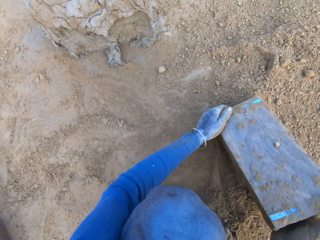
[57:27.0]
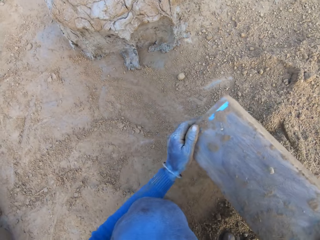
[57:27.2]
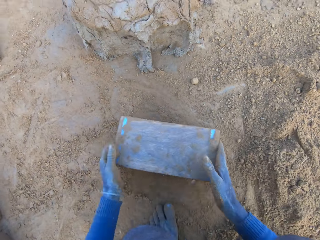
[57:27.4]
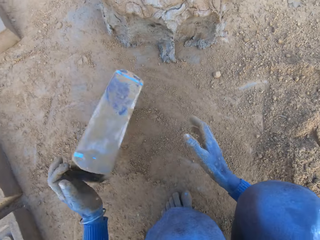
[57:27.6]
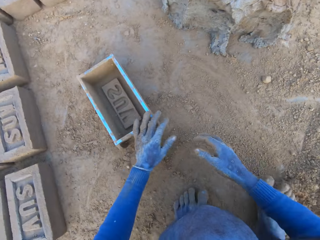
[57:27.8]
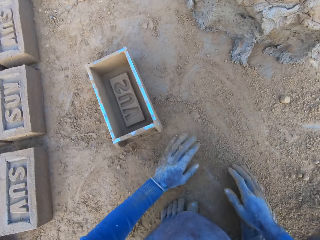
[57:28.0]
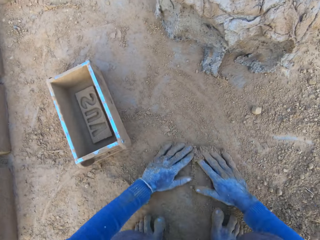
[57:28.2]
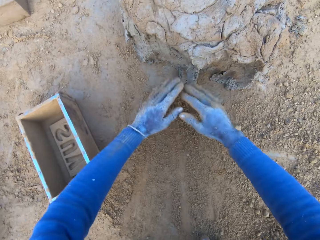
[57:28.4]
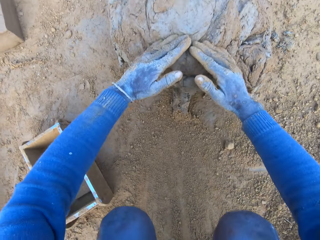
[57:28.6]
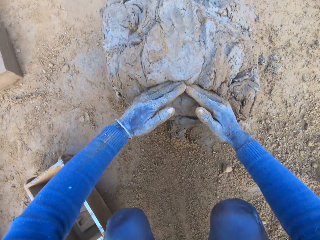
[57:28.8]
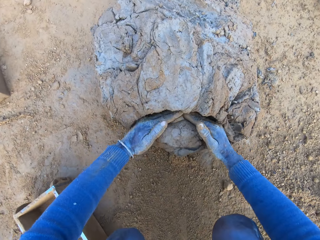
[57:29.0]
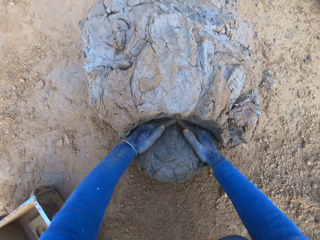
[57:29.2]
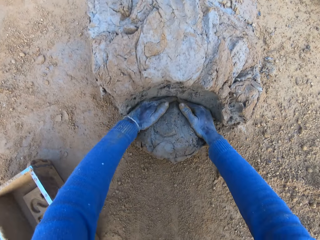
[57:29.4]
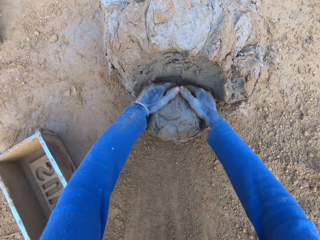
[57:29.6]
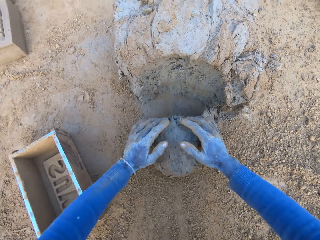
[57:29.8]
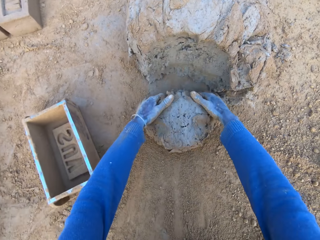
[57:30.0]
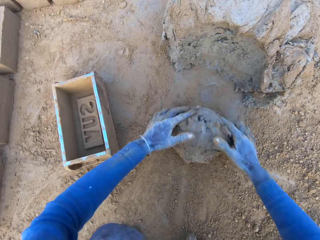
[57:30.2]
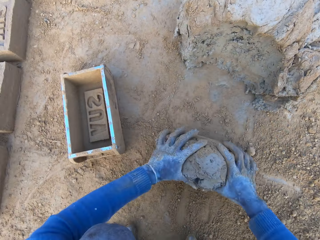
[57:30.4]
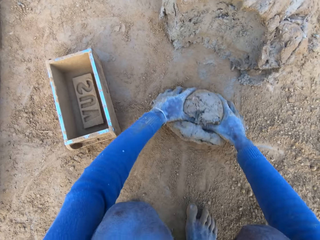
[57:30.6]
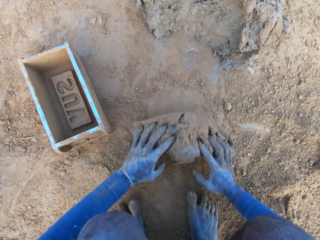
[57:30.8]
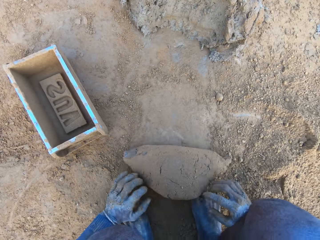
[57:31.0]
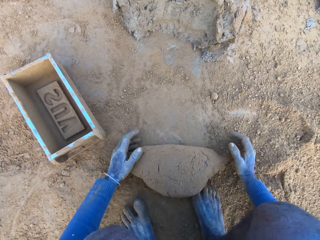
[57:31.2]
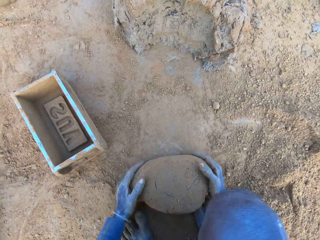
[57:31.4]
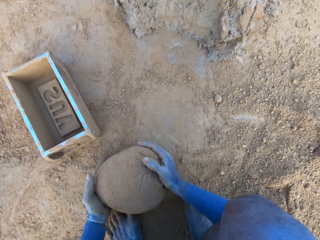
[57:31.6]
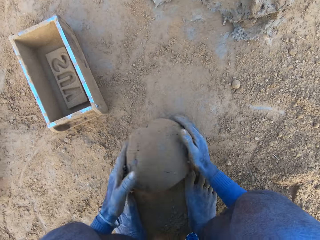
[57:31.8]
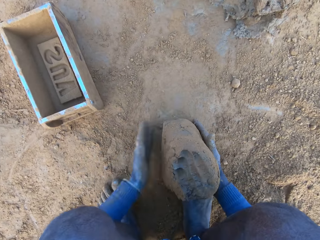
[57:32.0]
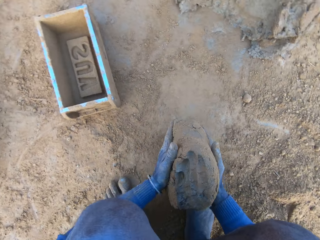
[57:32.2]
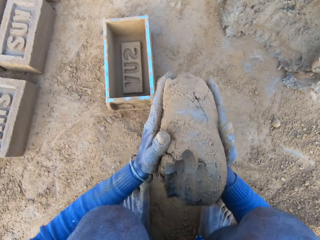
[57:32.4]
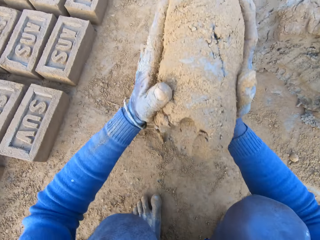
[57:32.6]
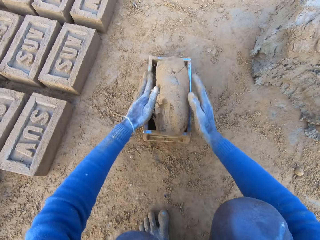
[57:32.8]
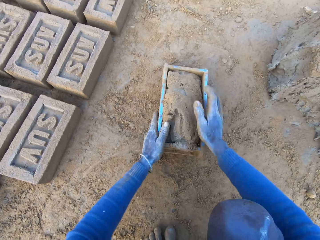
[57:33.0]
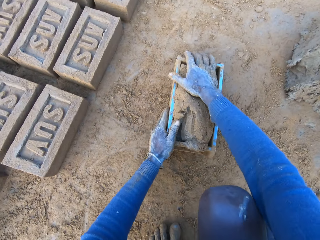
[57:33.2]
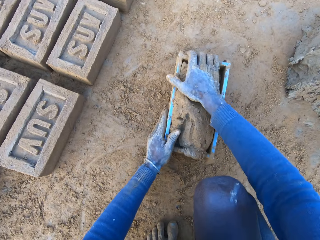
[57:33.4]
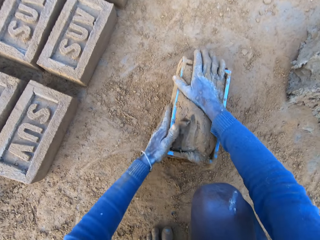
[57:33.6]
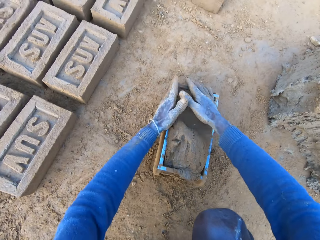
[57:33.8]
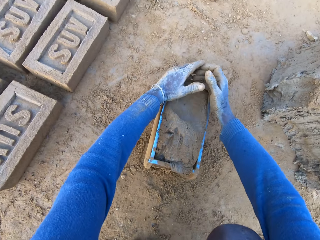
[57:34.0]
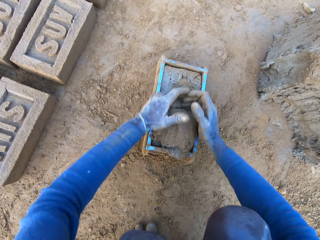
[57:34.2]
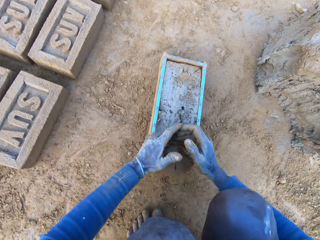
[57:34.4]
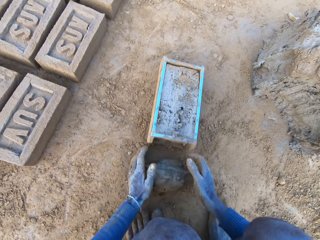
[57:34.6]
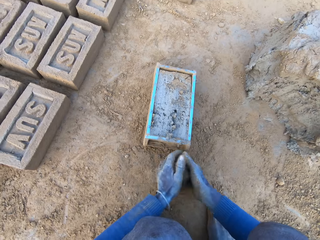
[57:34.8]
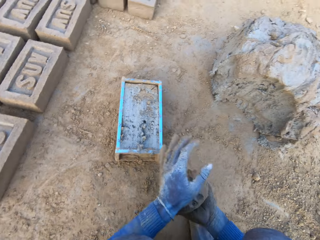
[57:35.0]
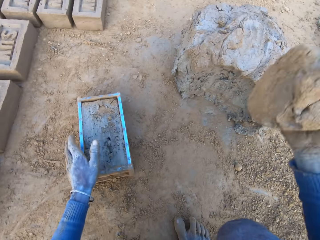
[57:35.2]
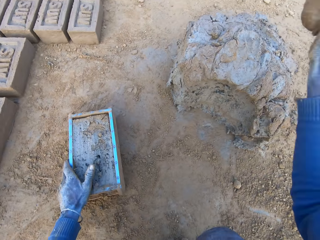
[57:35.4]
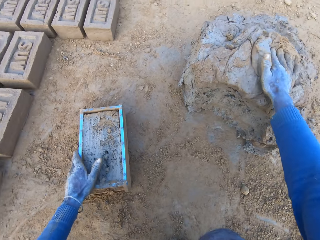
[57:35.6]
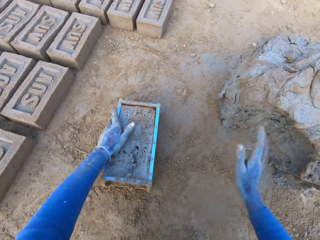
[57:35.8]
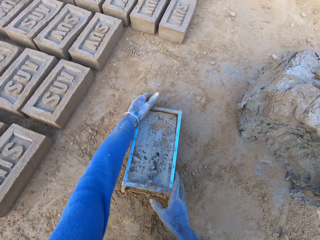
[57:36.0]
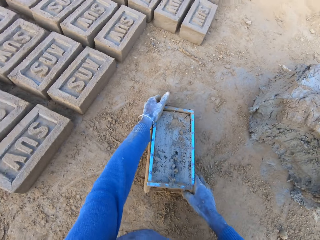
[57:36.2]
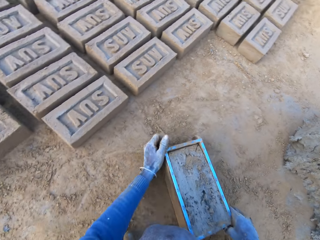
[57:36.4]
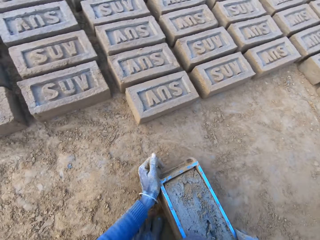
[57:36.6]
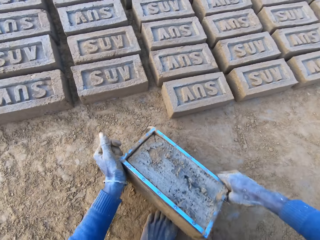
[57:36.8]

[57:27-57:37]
The camera wearer packs some sand or soil with a brick molder. He pours out the sand in the brick molder. He throws the brick molder or box on one side with his hands. He puts the box away. He touches the soil. He rubs his hands on the ground. He scoops some mortar or mud with his hands. He rolls the mud down. He adjusts the mortar on the ground. He packs the mortar on the ground with his hands. He drops the mortar inside the brick molder. He presses the mud into the box. He adjusts the mortar inside the brick molder. He removes the excess mud. He throws the mortar on the remaining mortar on the ground. He puts the mud on the heap and takes the box.

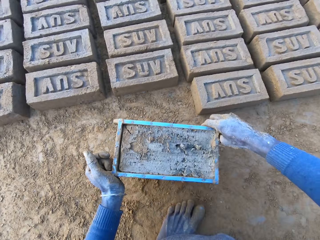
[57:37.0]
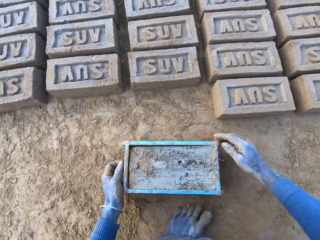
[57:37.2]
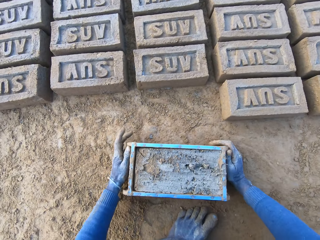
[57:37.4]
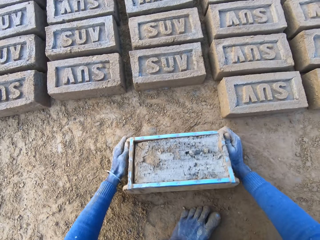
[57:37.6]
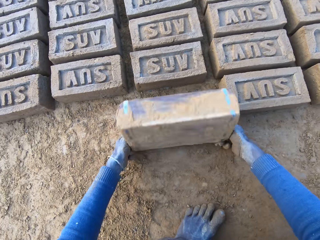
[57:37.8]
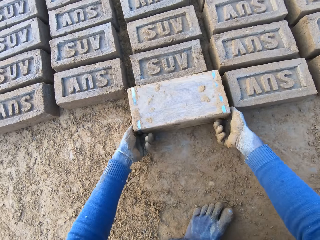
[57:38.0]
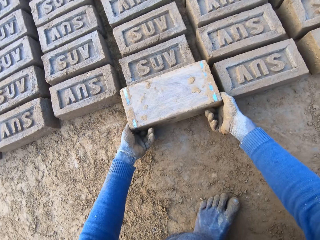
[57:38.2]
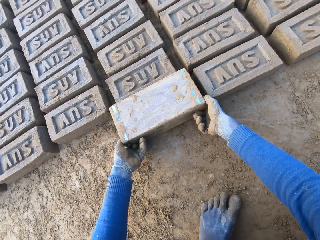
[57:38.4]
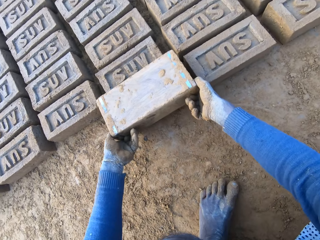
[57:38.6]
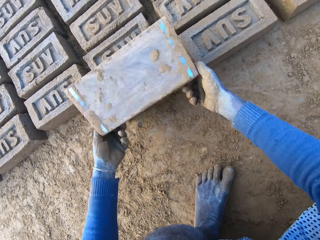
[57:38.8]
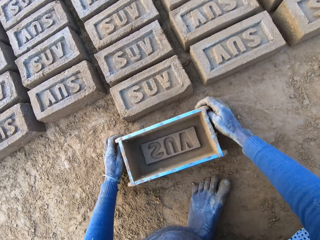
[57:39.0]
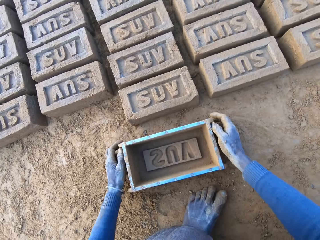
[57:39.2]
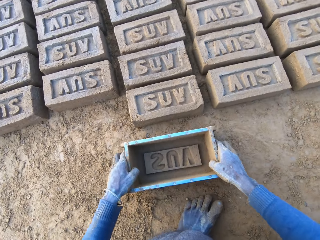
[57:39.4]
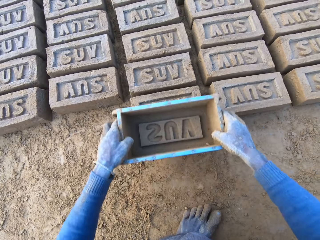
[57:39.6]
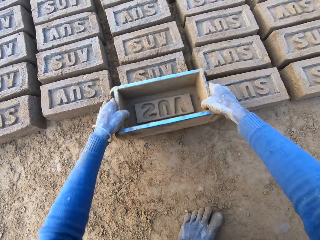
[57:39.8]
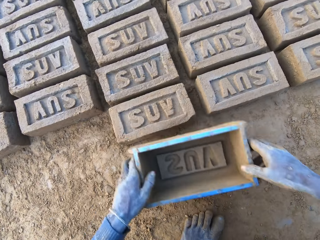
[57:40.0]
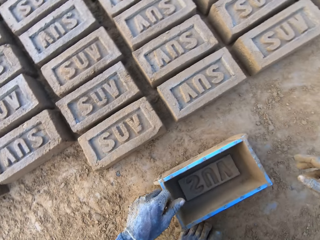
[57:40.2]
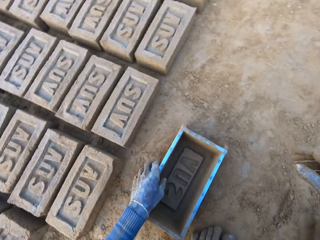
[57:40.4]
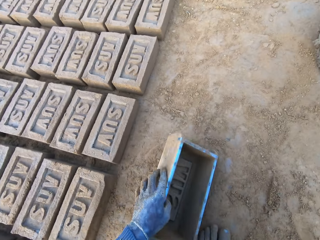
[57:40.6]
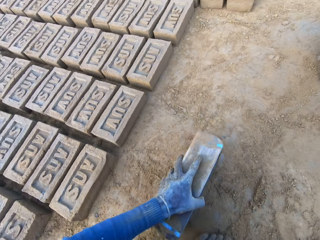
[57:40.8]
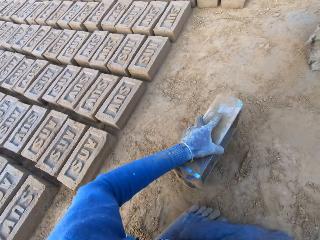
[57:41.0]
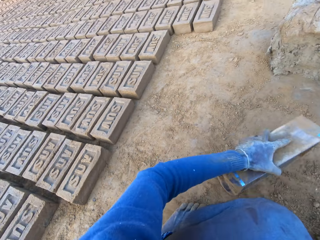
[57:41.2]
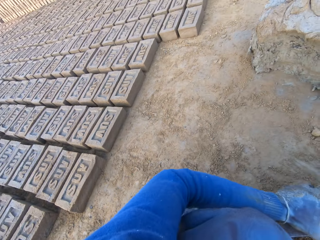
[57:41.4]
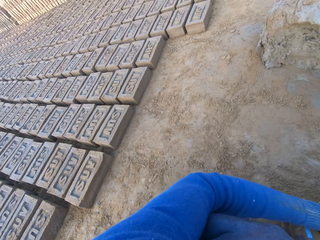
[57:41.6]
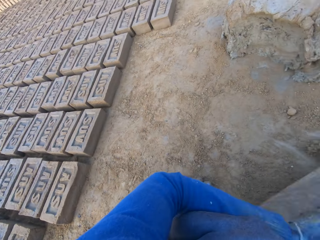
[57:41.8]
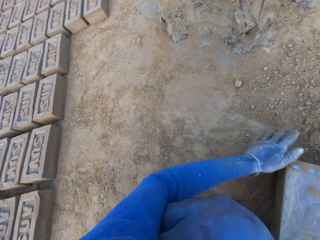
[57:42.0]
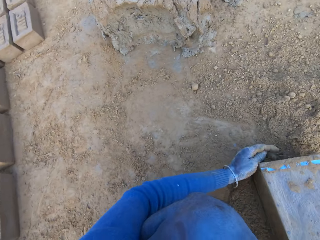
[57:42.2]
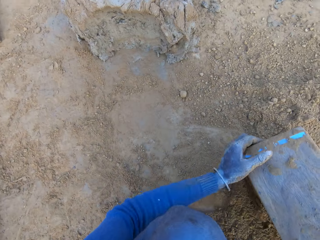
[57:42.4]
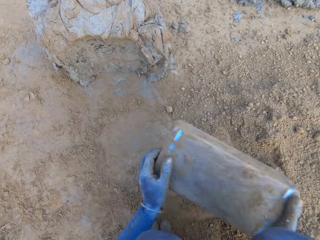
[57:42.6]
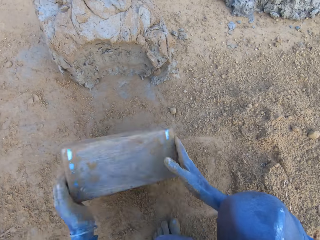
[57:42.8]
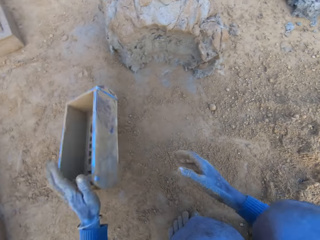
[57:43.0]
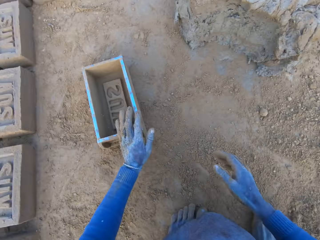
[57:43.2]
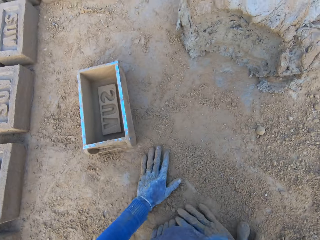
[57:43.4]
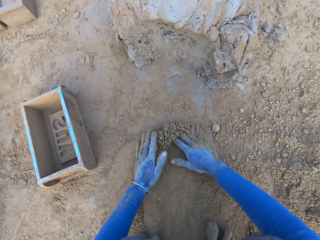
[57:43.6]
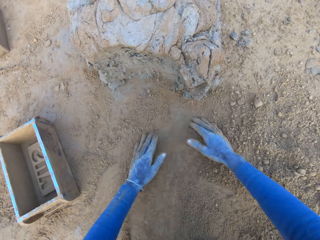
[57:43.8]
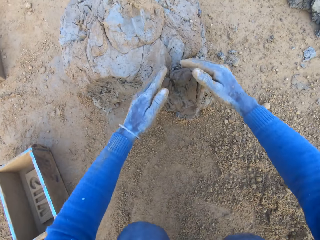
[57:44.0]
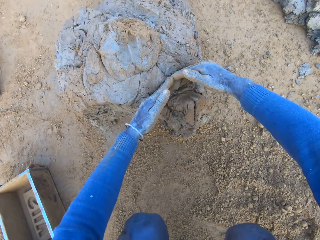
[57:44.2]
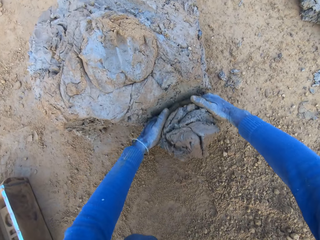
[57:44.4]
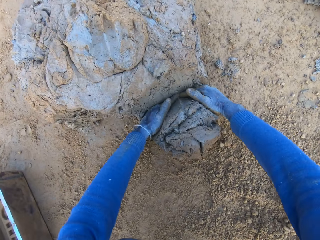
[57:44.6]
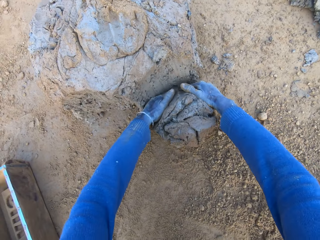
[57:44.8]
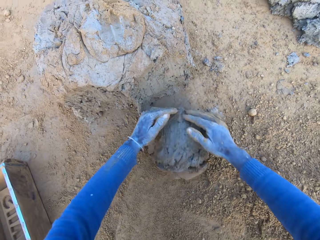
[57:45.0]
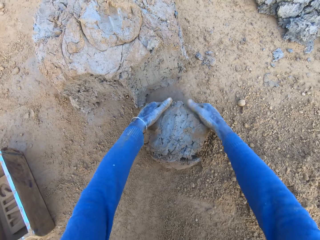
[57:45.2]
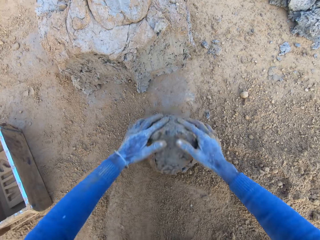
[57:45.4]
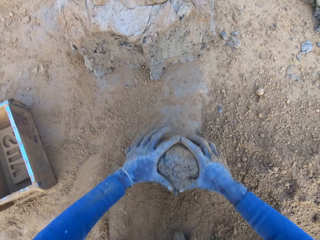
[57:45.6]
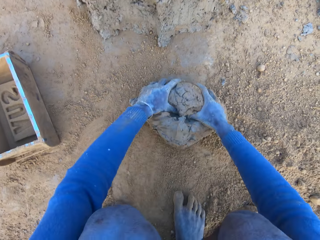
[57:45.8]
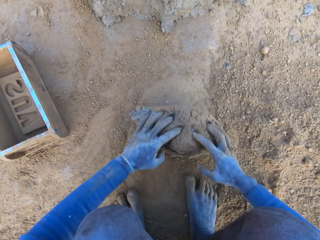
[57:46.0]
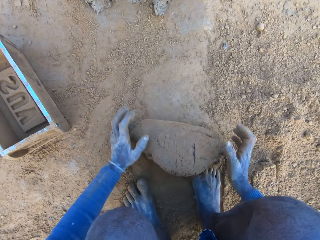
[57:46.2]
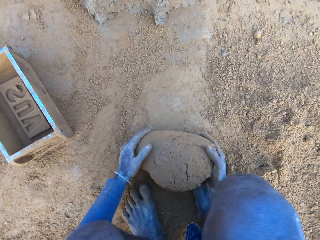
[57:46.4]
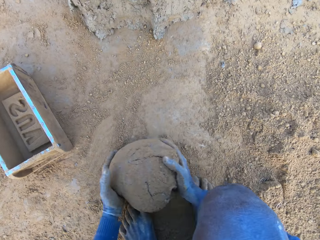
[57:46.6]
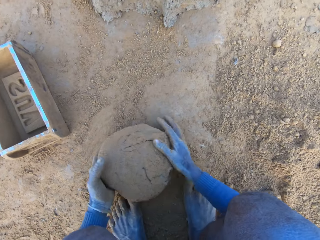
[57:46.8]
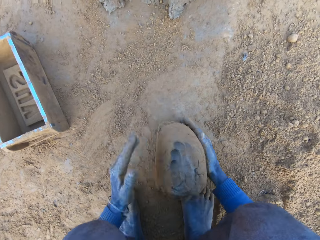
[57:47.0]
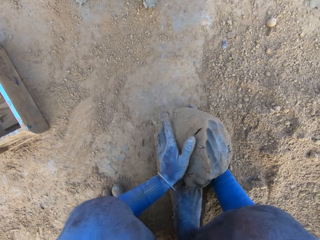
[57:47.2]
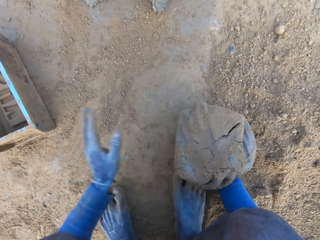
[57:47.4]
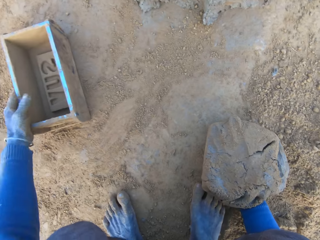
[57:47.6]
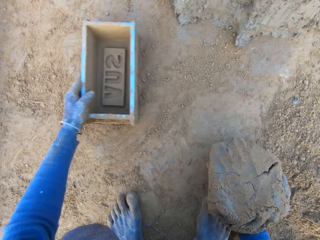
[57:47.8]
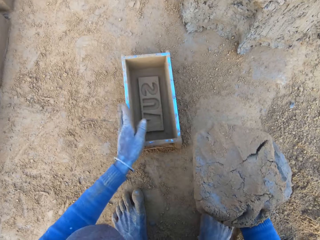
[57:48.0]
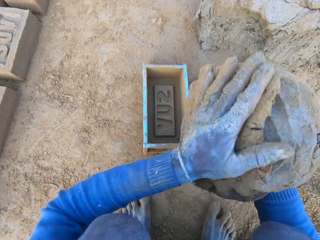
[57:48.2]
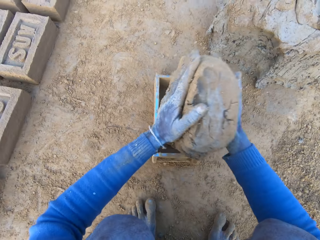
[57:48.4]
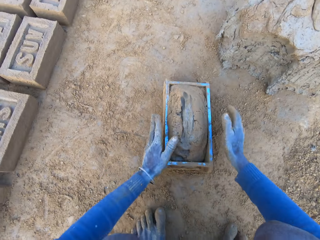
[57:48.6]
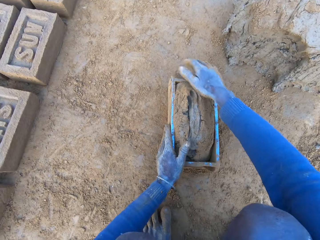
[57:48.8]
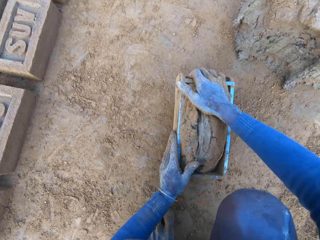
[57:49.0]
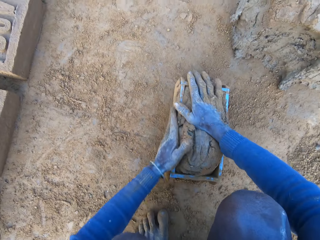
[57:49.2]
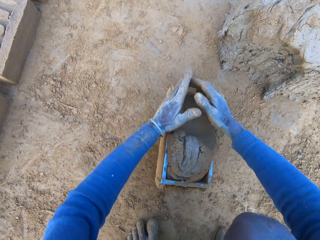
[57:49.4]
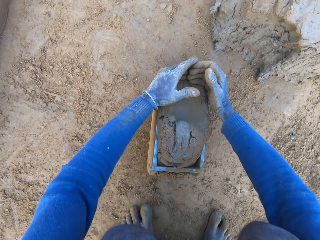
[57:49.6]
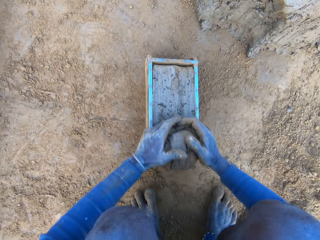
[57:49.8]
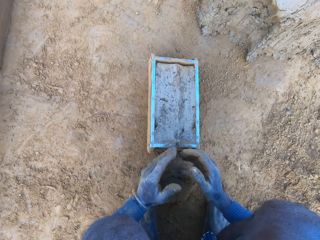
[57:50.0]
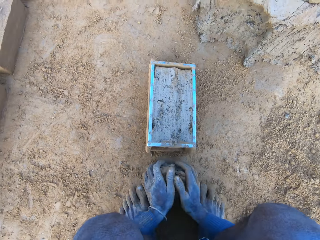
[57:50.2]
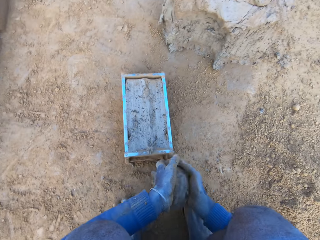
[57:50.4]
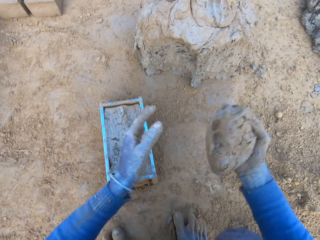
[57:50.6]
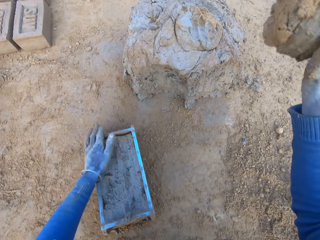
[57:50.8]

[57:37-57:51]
The camera wearer carries the brick molder with mortar with both hands. He puts the box down, pours out the brick on the ground out of the brick molder, removes the box from the brick and puts the box down. He adjusts the brick on the ground with the brick mortar. He lifts the box, puts the box down, takes the box and puts soil in the box. He pours out the sand in the brick molder. He throws the brick molder on one side with his hands. He rubs his hands on the ground. He touches the soil. He scoops some mortar or mud with his hands. He rolls the mud on the soil. He adjusts the mortar on the ground. He packs the mortar on the ground with his hands. He picks up the brick molder with his left hand. He drops the mortar inside the brick molder. He adjusts the mortar inside the brick molder. He presses the mud into the box. He removes excess mud.
